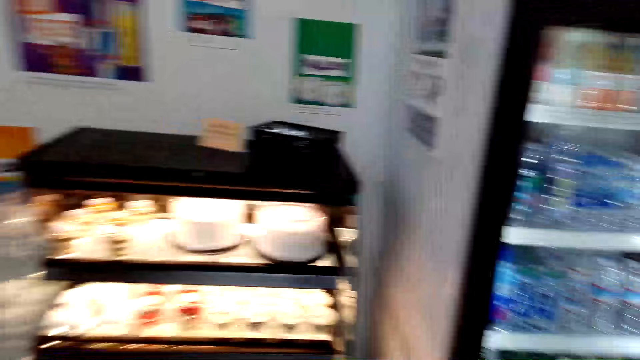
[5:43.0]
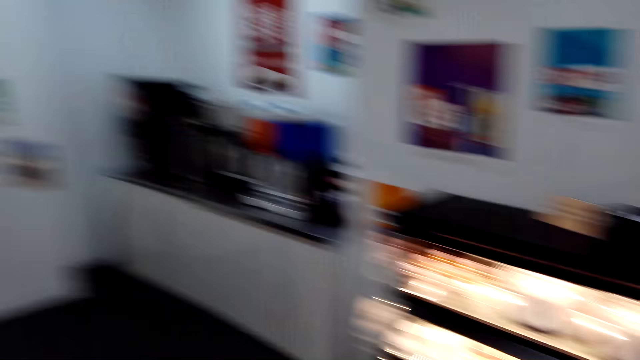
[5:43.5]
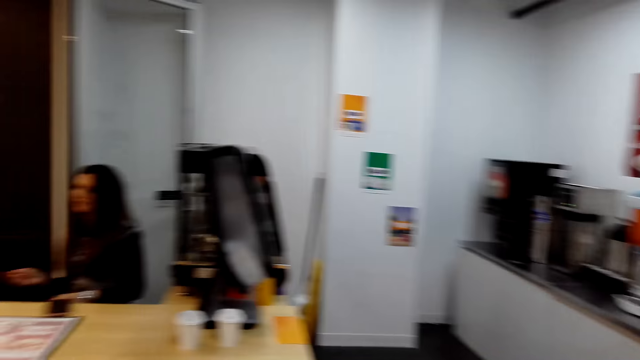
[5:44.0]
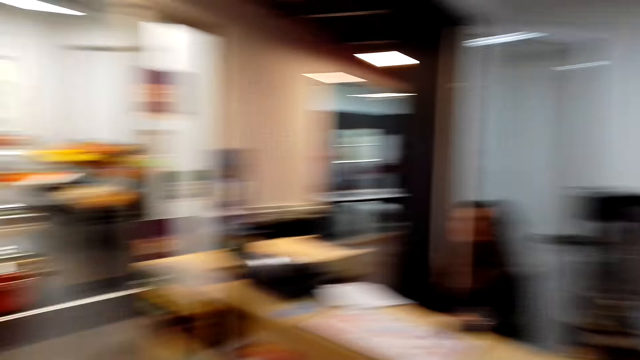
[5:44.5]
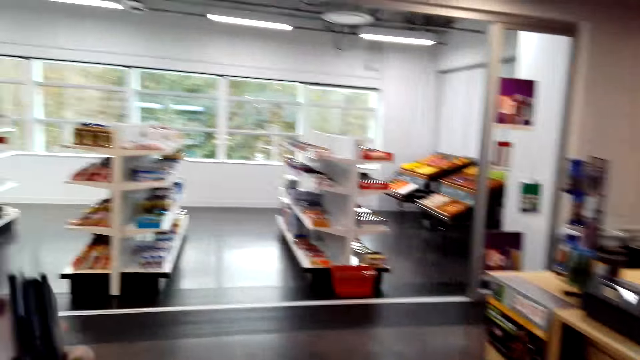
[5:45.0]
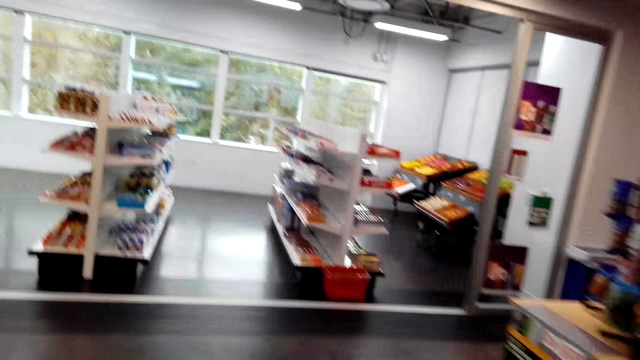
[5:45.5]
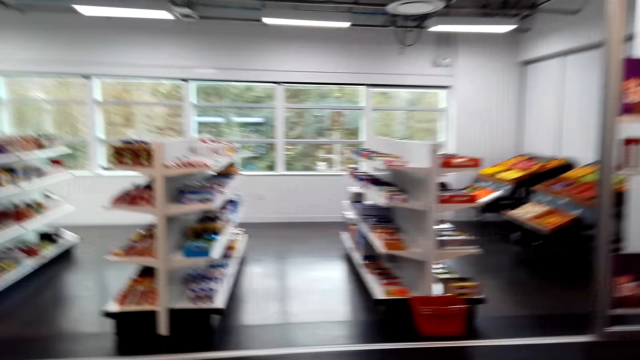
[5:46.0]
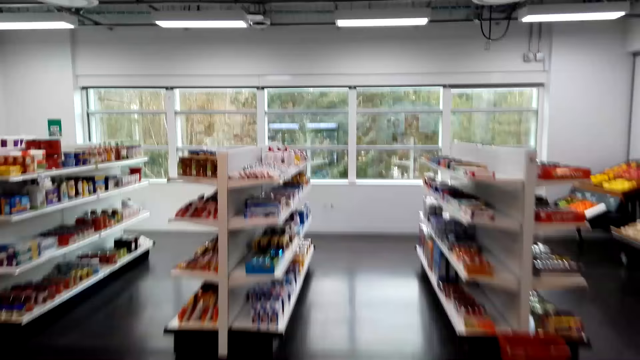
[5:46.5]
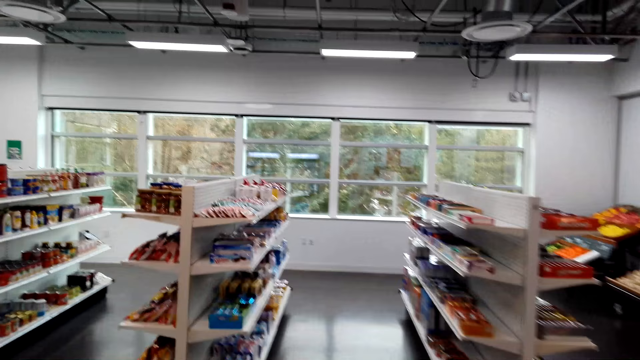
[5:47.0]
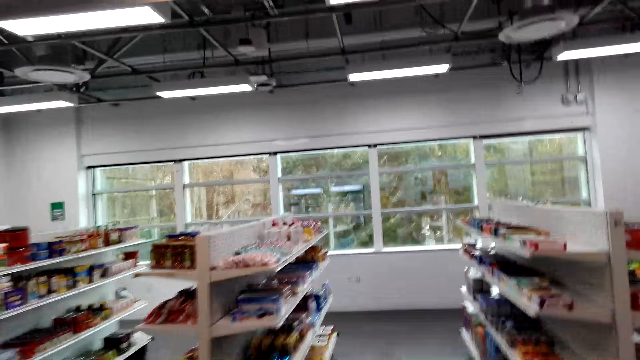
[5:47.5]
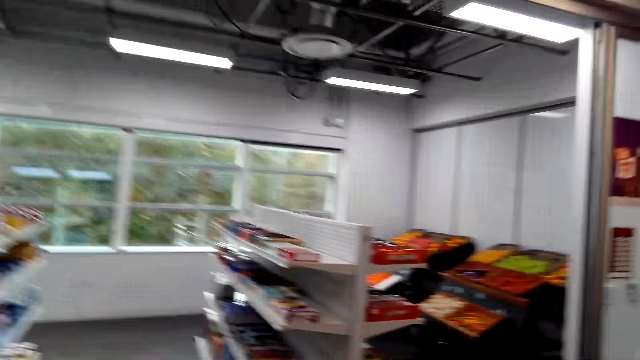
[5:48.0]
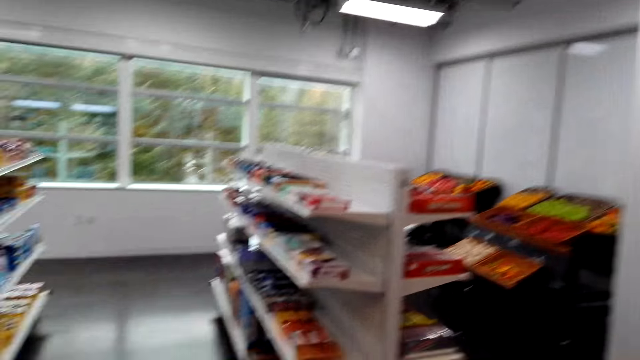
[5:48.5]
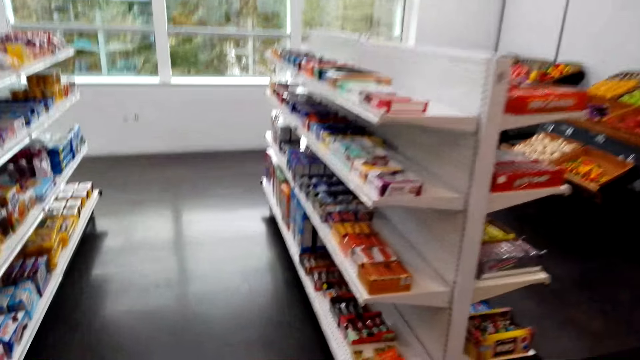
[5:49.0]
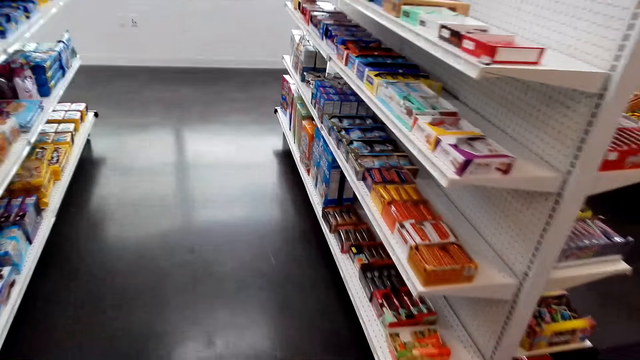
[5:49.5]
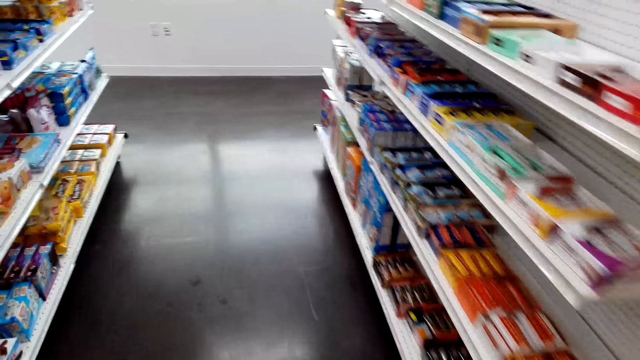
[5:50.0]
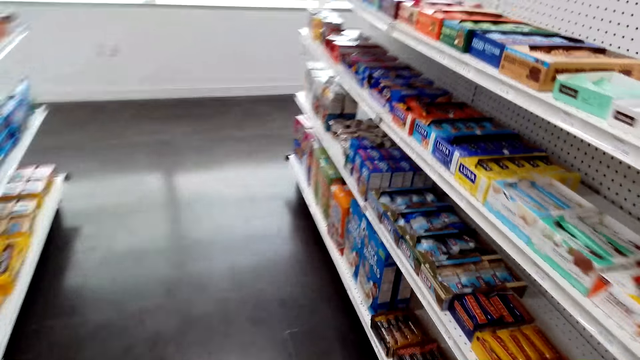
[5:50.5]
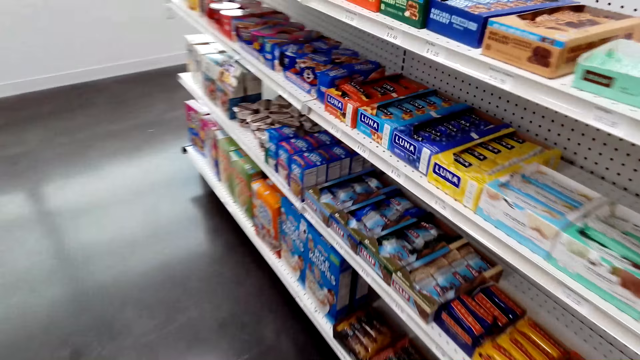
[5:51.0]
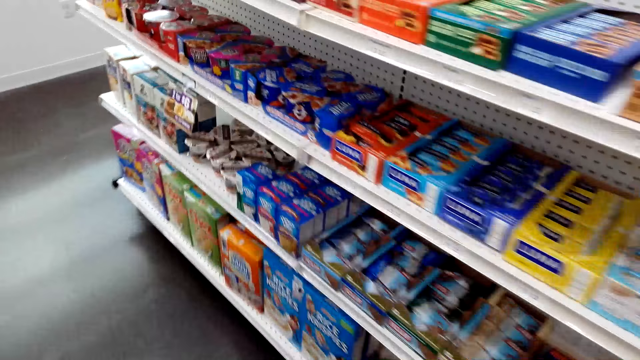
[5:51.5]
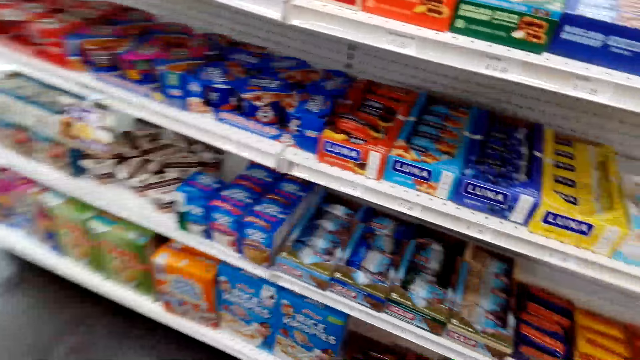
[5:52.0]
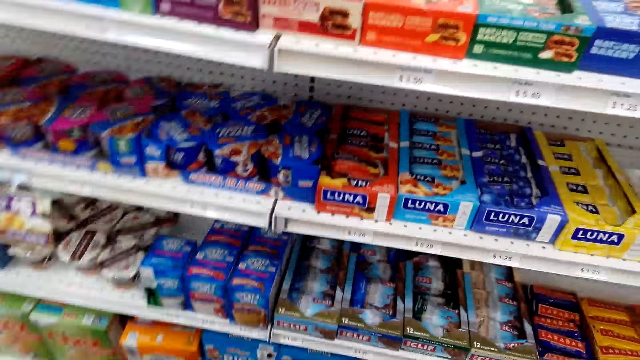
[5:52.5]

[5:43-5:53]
The camera wearer walks towards the snacks shelf.

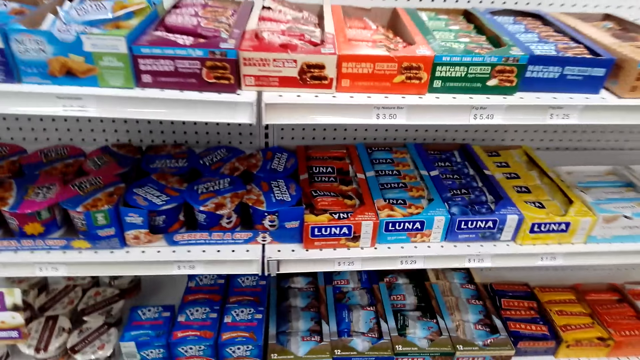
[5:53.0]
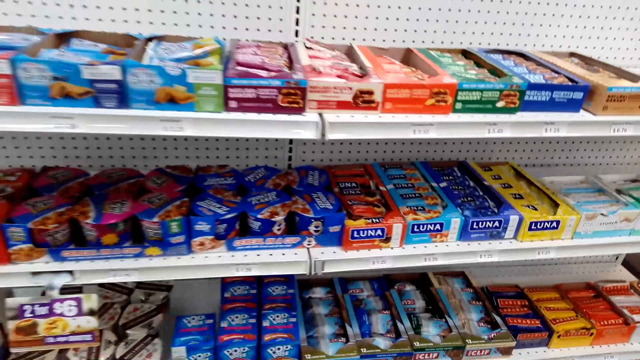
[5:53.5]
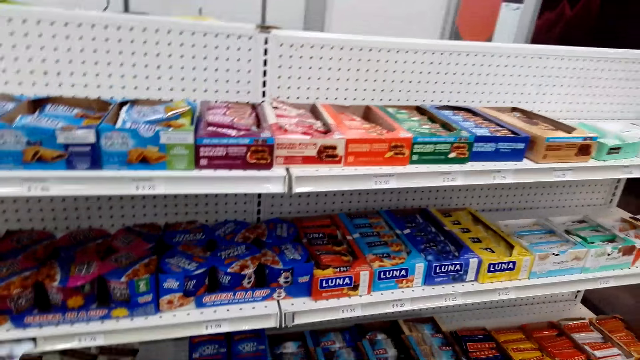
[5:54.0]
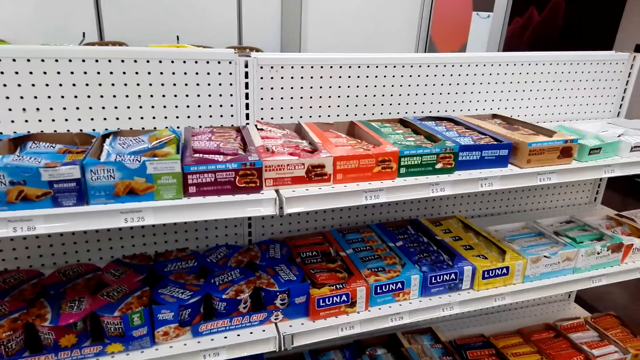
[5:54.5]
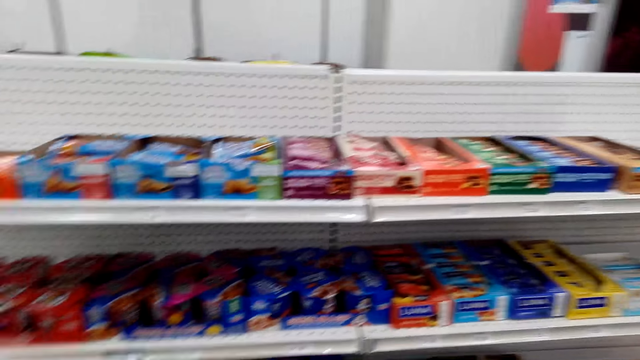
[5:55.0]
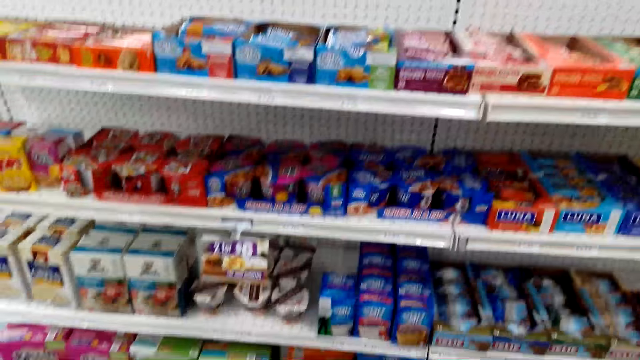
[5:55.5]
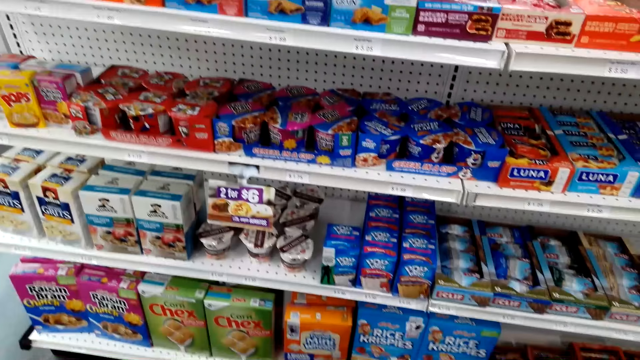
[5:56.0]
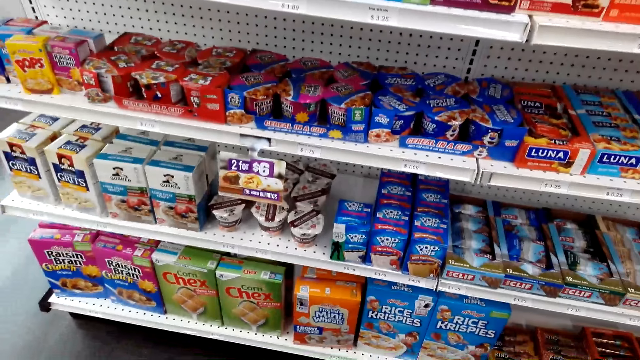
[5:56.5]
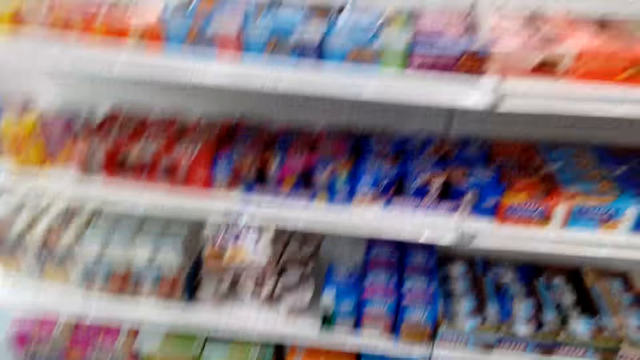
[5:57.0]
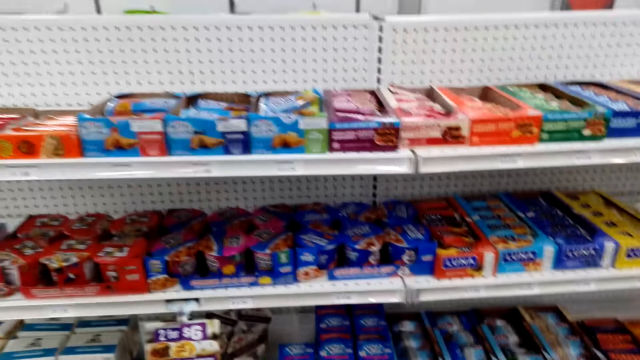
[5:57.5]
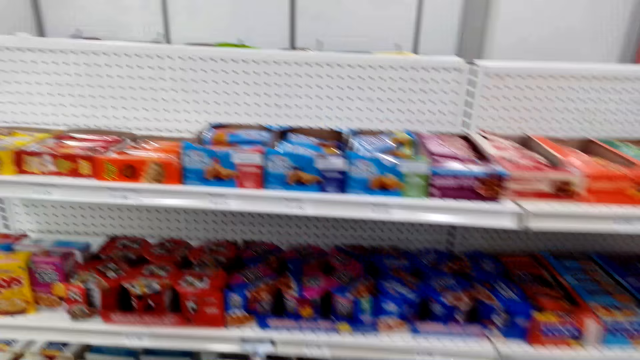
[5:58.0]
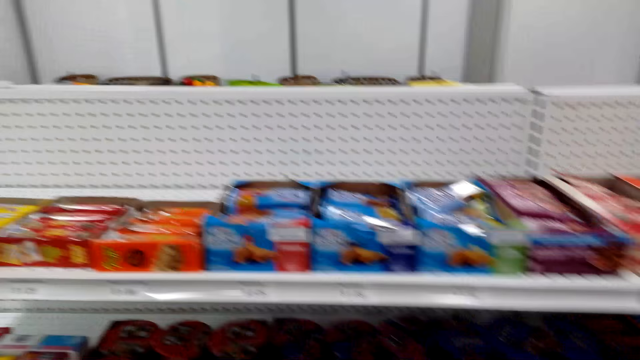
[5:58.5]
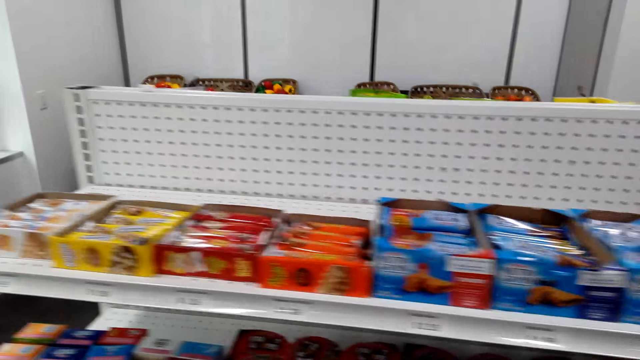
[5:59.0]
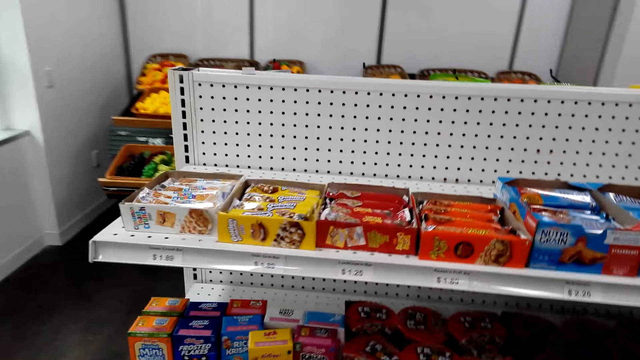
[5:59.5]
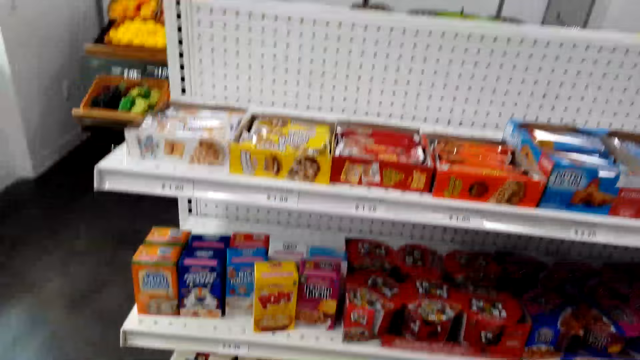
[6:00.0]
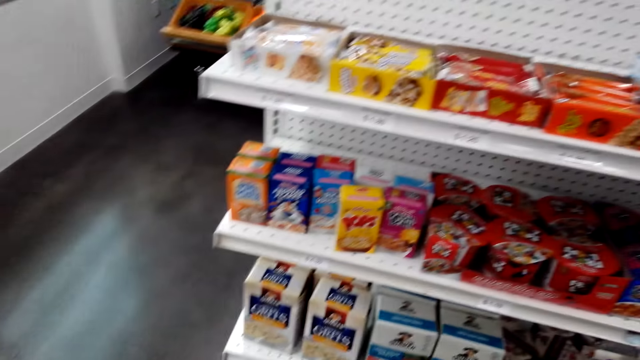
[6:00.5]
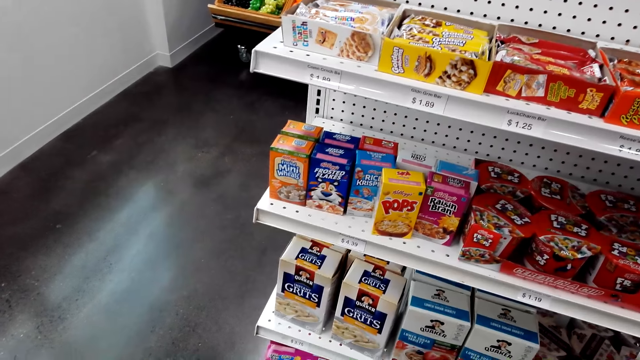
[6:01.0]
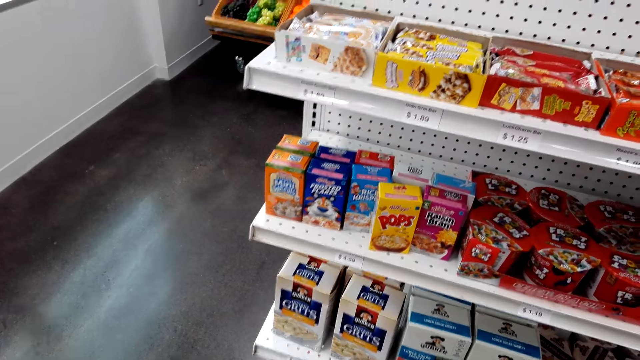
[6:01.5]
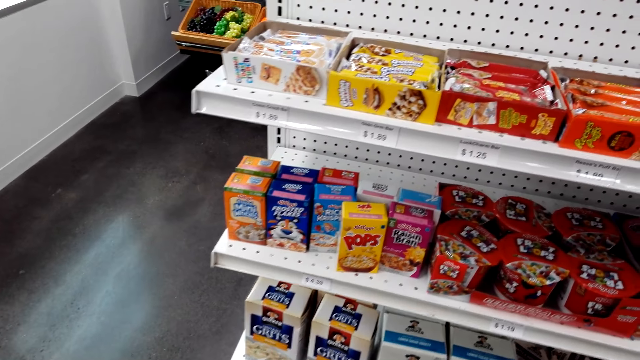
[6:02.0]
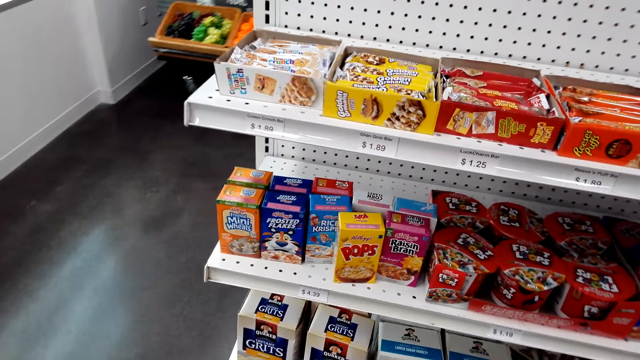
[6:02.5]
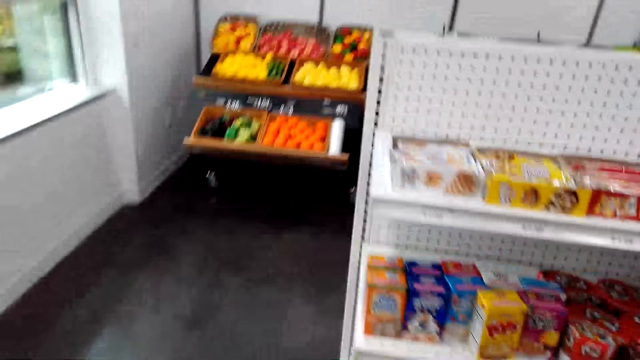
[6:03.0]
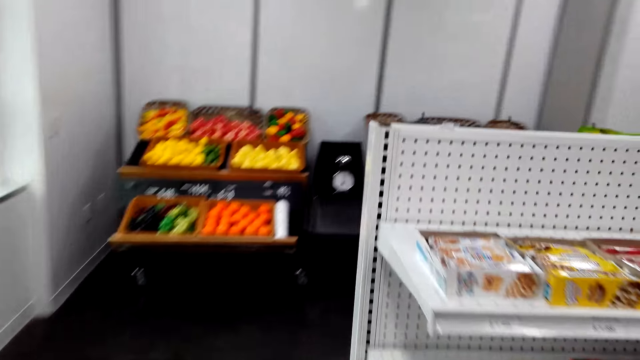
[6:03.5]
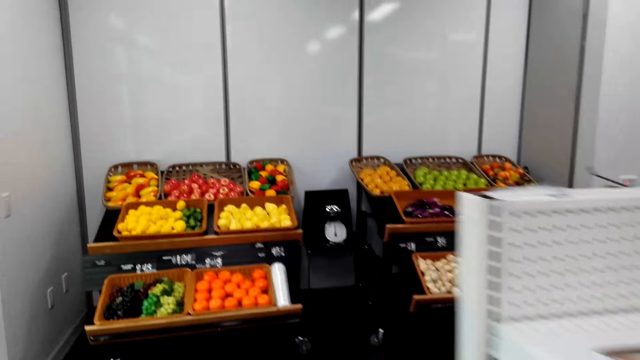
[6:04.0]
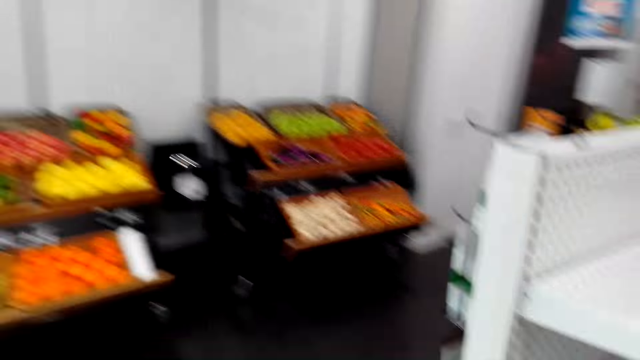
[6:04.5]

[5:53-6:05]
The camera wearer talks.
